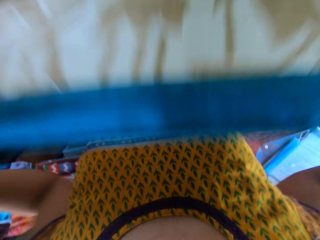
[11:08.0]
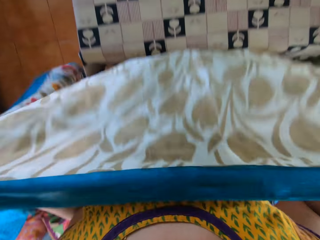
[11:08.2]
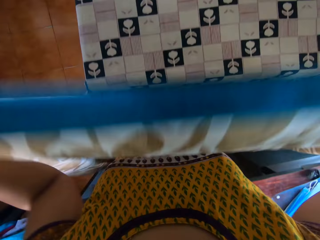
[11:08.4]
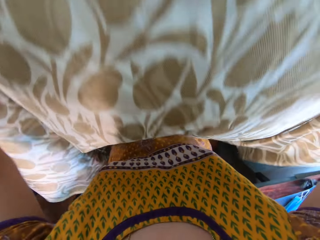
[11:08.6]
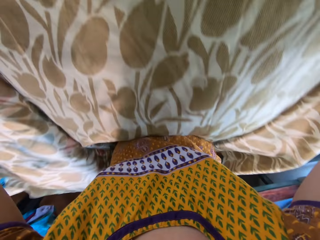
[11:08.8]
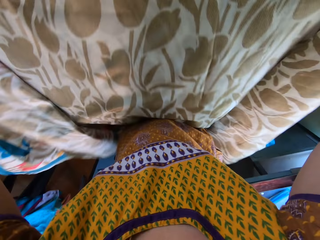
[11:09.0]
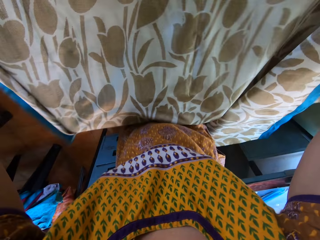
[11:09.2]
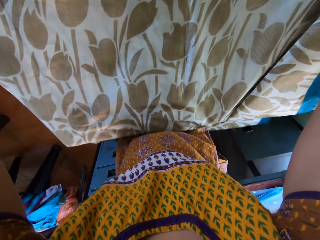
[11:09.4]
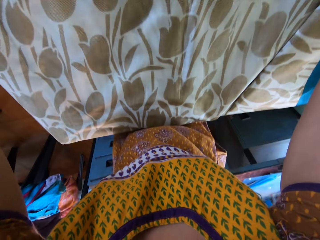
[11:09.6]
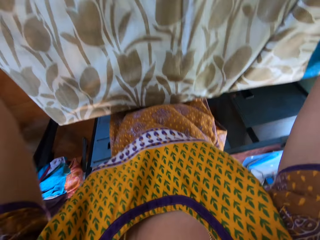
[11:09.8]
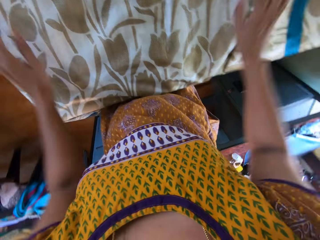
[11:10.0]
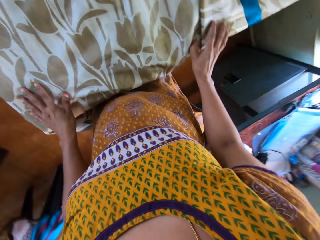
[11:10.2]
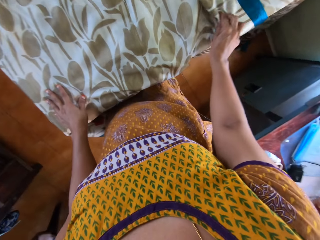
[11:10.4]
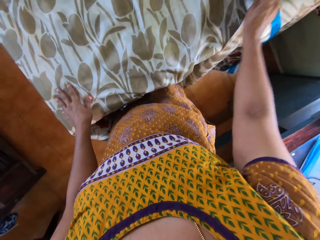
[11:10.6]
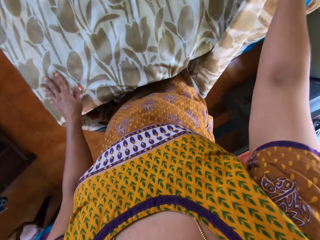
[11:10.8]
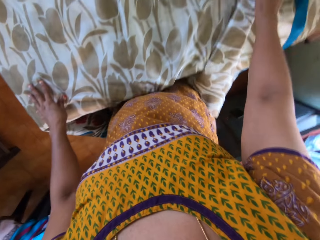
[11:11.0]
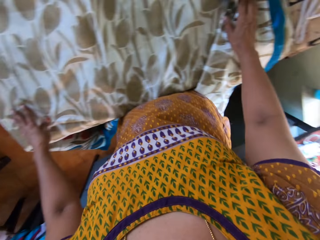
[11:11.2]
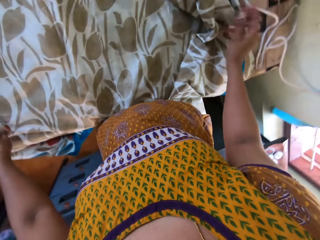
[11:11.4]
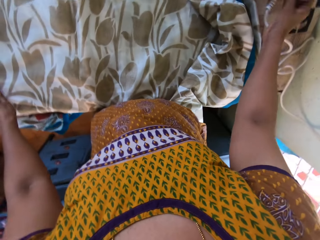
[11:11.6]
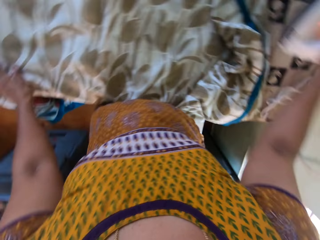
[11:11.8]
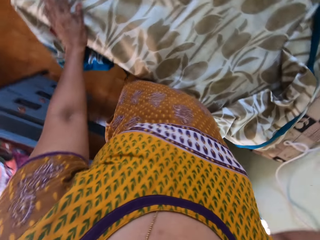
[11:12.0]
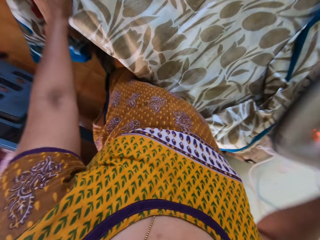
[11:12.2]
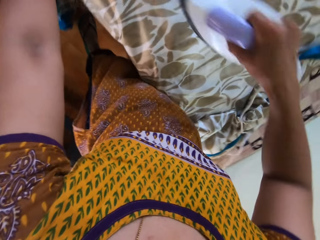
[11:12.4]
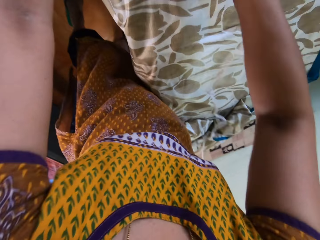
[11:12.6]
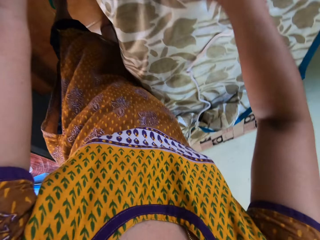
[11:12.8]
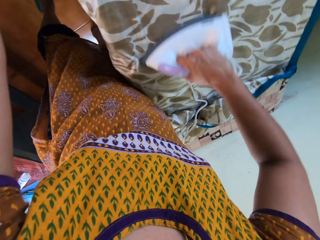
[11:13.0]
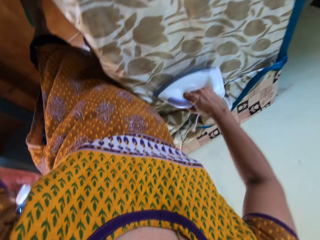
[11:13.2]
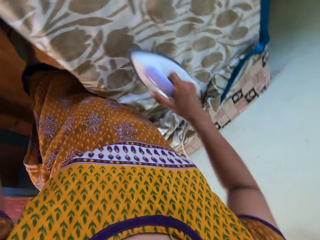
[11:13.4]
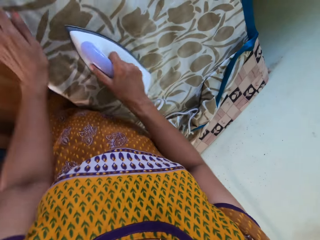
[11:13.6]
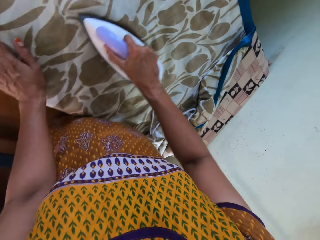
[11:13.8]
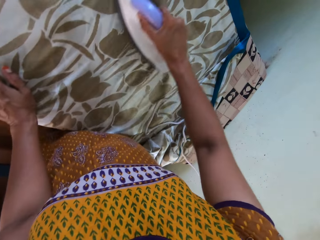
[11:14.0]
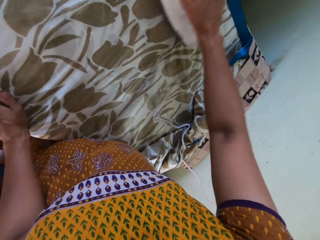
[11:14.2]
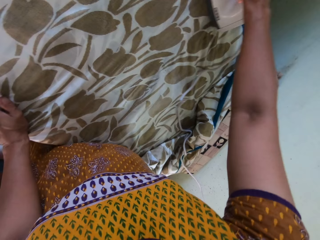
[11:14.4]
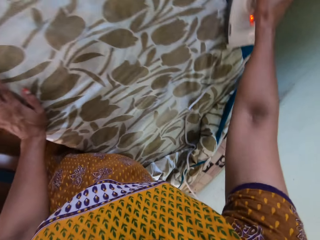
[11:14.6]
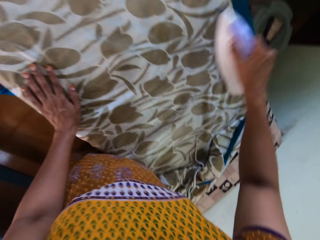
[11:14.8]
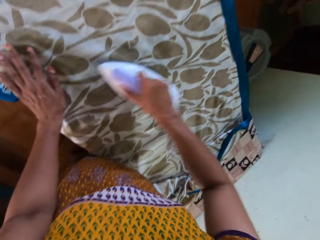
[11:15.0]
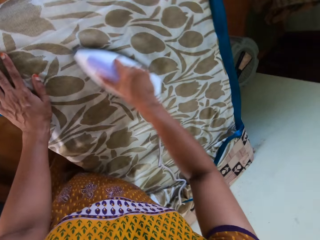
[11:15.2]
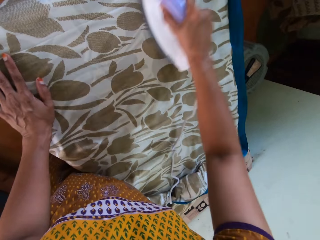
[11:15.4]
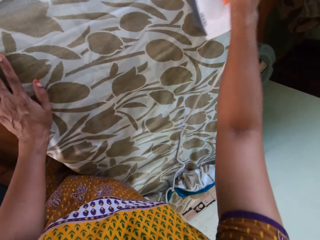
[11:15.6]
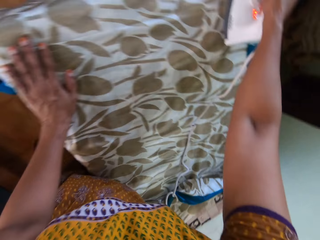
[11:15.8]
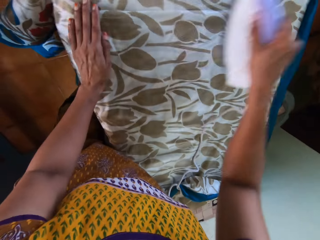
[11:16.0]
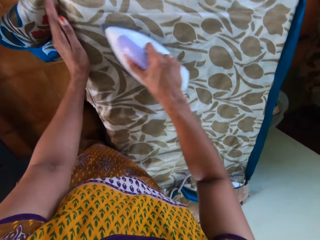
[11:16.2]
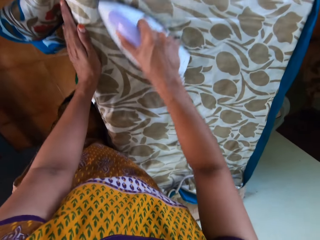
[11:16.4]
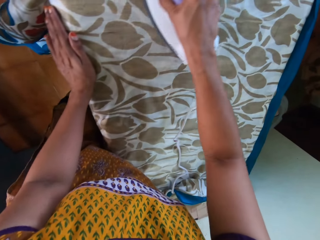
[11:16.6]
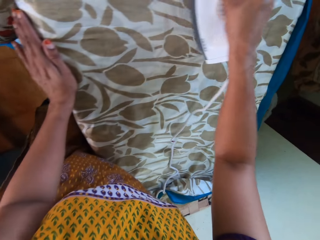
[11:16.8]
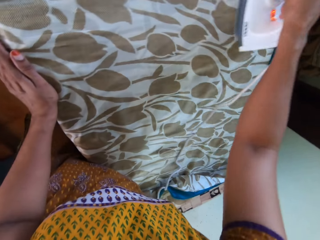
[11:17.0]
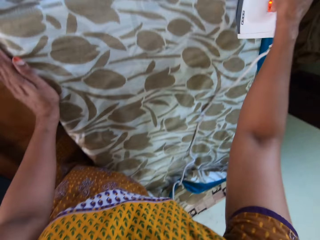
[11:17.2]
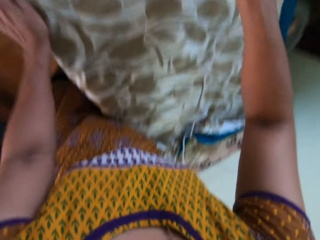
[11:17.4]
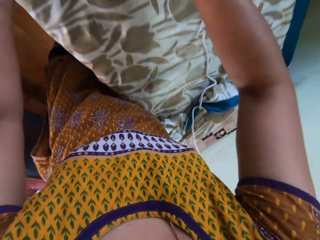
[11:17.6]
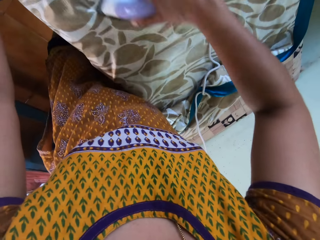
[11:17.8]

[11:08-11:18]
The camera wearer places the cloth on the table with her hands. She adjusts the cloth on the table with her right hand. She holds the cloth. She picks an iron. She holds the iron in her right hand. She irons the cloth on the table with the iron in her right hand. She moves a hand. She irons the cloth. She moves a hand. She irons the cloth.

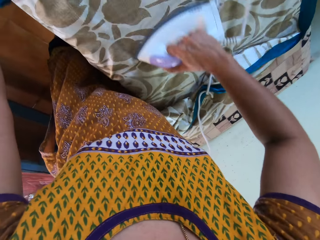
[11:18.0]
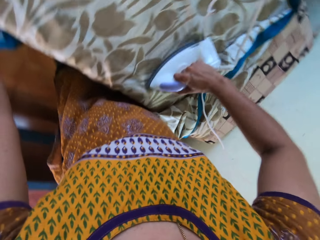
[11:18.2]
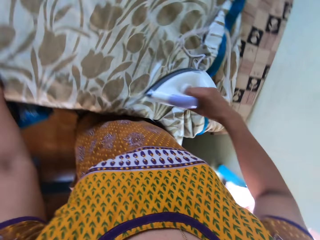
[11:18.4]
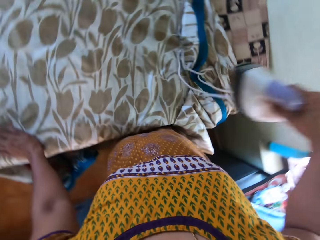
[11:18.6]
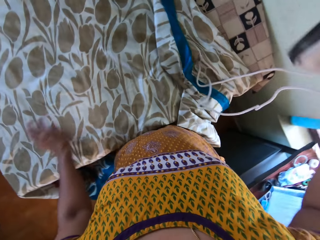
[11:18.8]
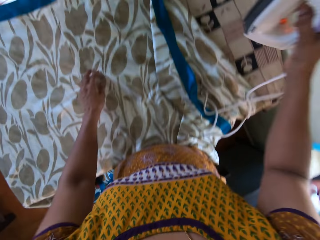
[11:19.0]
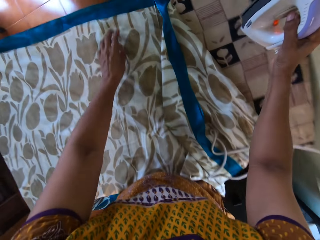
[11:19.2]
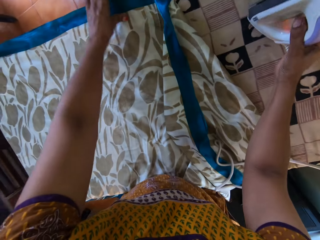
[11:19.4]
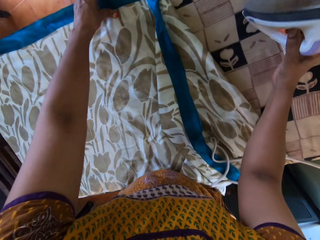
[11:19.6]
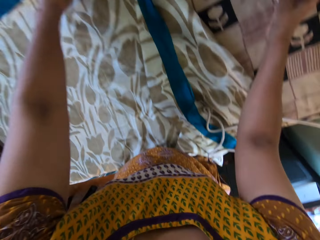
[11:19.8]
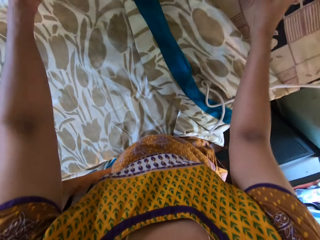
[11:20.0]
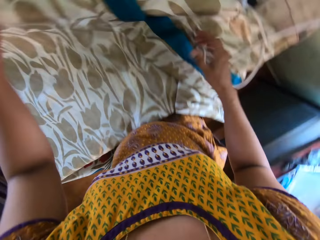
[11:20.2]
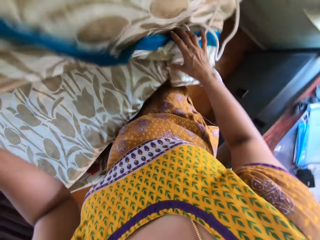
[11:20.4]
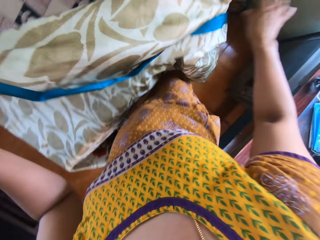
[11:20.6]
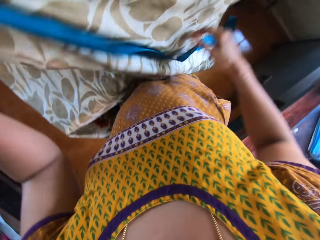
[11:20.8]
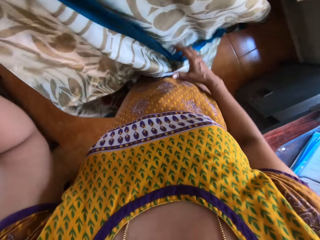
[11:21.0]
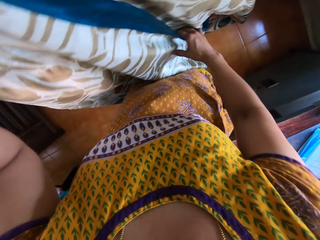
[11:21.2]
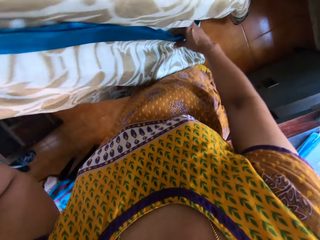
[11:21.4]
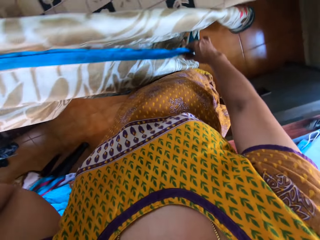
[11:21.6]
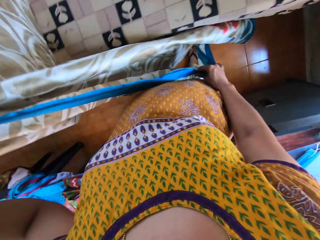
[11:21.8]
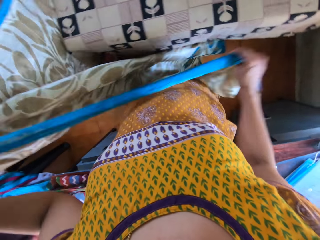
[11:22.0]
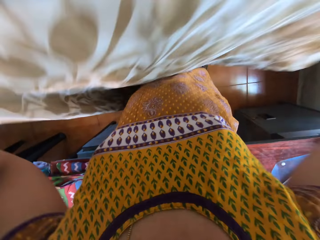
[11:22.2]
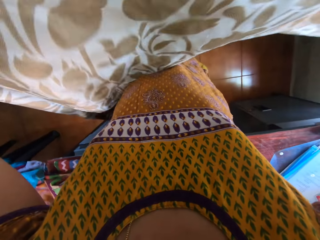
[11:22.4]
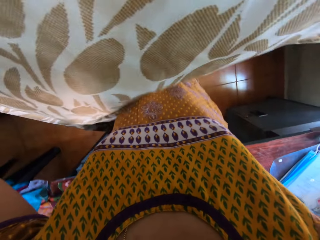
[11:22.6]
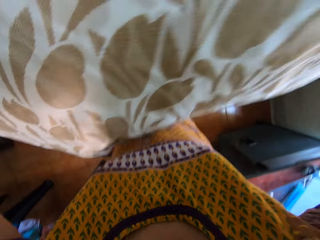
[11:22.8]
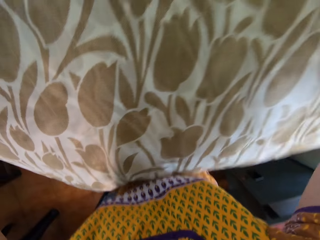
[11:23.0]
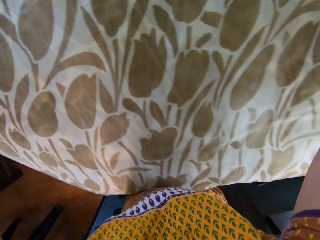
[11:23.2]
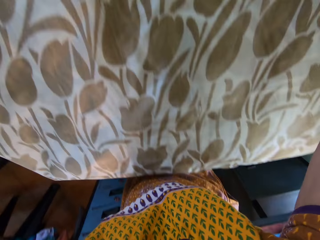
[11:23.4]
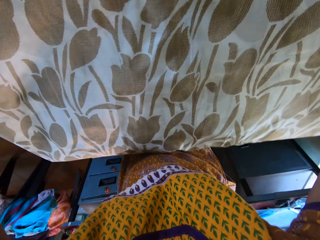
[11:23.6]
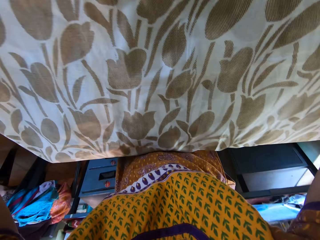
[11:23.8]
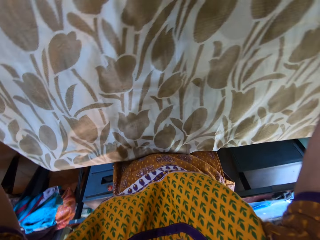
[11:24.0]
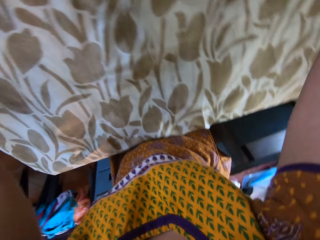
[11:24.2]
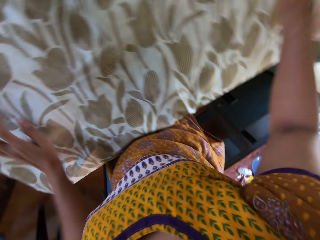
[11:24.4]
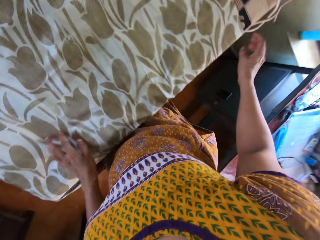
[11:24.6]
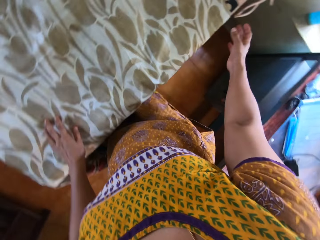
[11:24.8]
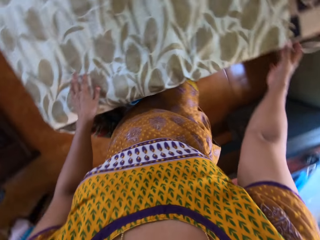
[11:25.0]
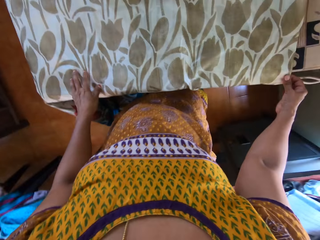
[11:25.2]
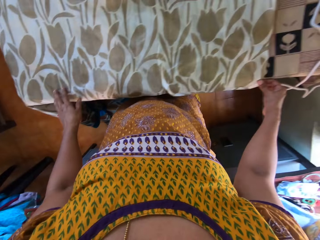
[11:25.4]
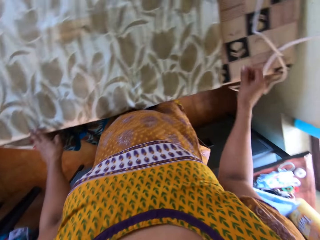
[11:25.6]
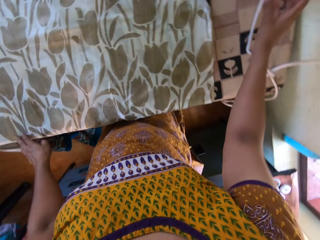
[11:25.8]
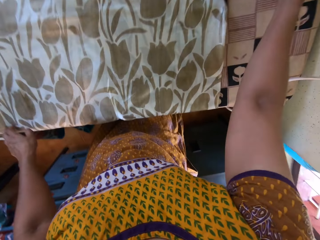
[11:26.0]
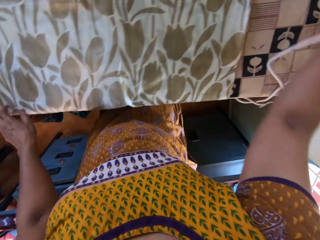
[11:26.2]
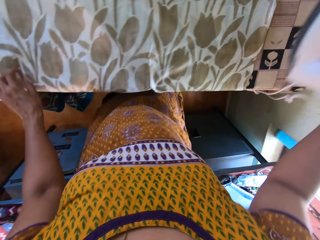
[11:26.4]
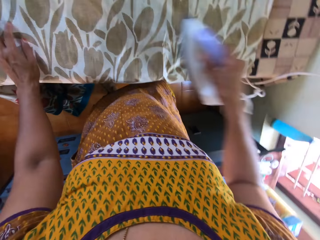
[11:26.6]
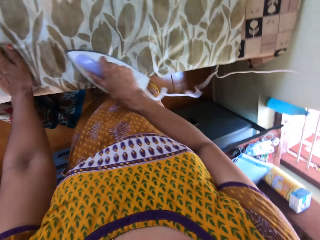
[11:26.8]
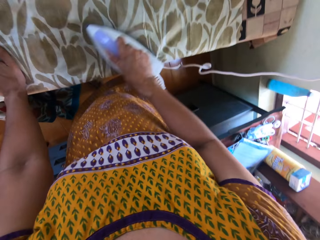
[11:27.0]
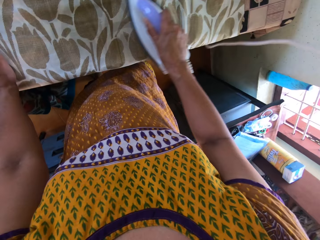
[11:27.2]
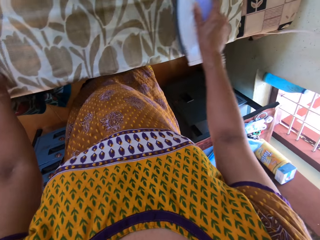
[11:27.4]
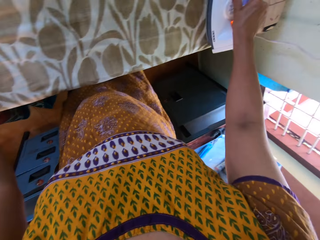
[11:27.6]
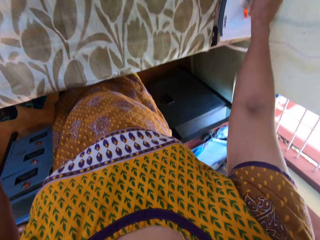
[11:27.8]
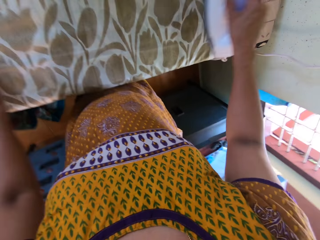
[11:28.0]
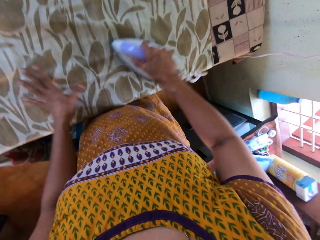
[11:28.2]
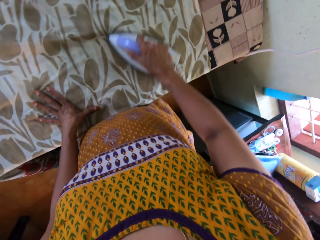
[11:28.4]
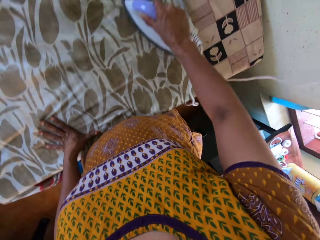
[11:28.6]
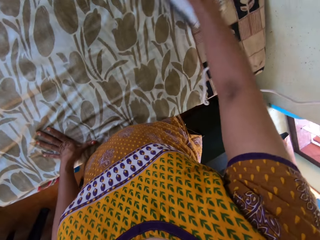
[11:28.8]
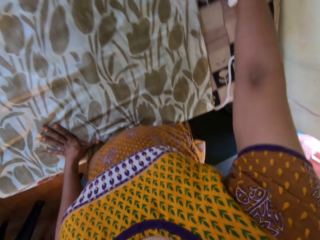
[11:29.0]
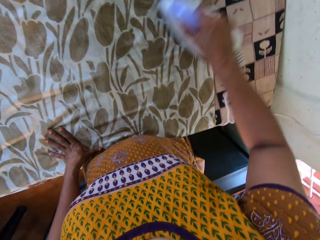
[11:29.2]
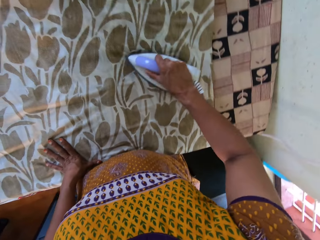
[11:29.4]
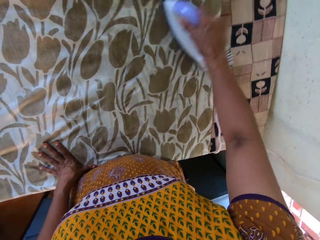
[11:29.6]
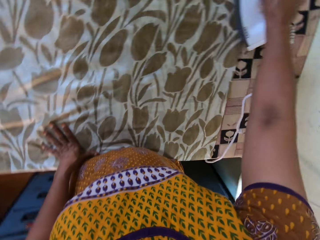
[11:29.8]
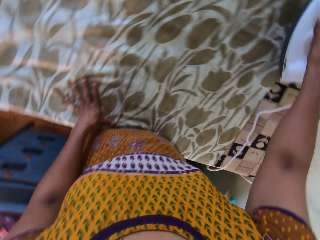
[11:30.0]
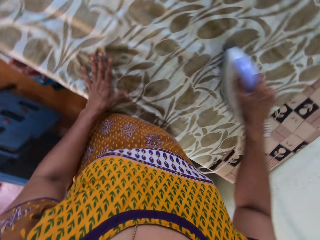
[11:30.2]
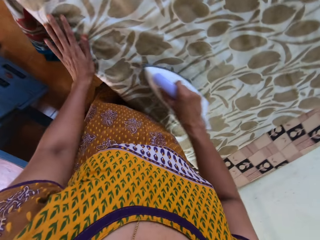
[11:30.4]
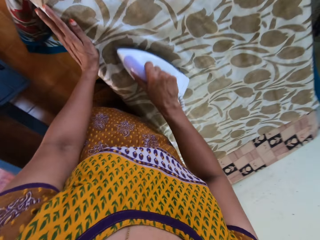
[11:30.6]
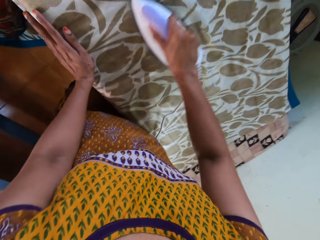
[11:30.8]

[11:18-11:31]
The camera wearer picks the iron from the table with her right hand. She places the iron on the table with her right hand. She picks the cloth from the table with her left hand. She adjusts the iron wire on the cloth on the table with her right hand. She adjusts the cloth in her left hand with her right hand. She holds the cloth. She adjusts the cloth in her hands. She places the cloth on the table with her hands. She adjusts the cloth on the table with her right hand. She holds the cloth. She picks the iron. She holds the iron with her right hand. She irons the cloth on the table with the iron in her right hand. She moves a hand. She irons the cloth.
